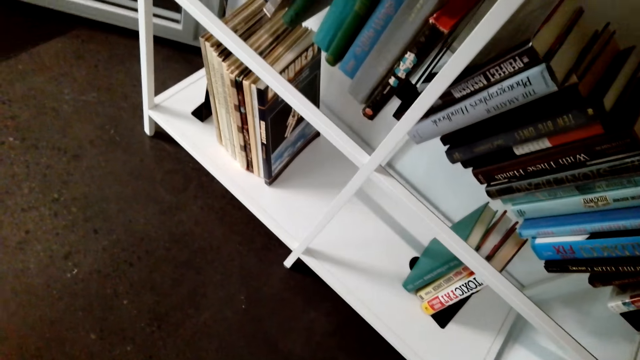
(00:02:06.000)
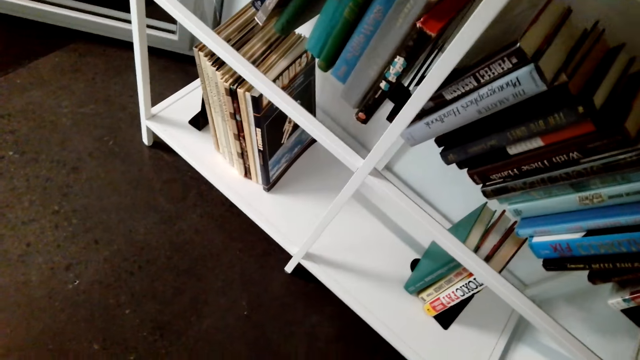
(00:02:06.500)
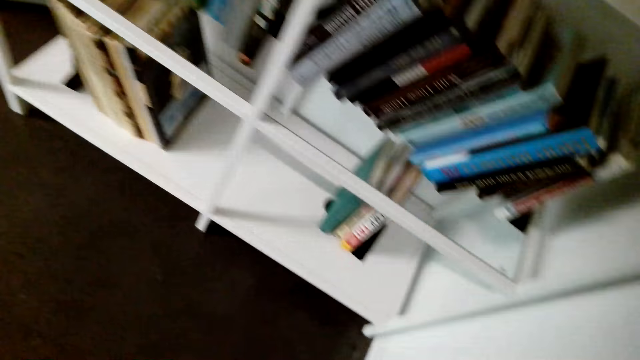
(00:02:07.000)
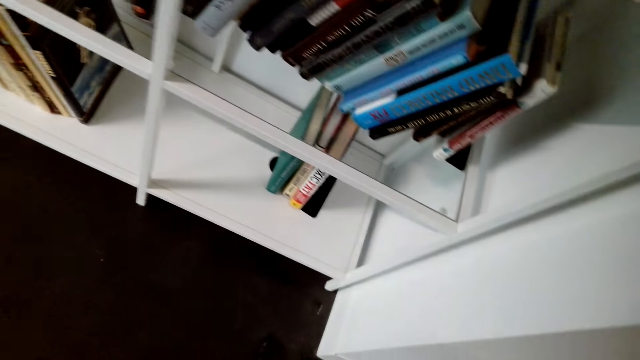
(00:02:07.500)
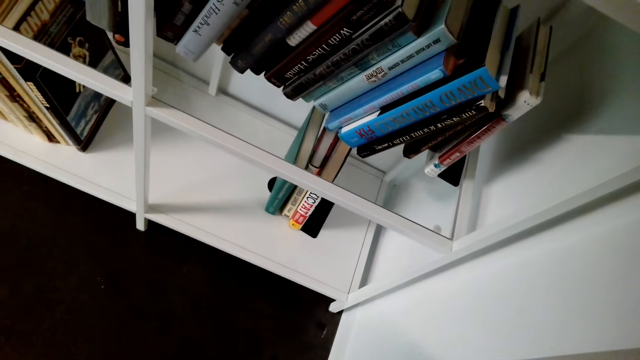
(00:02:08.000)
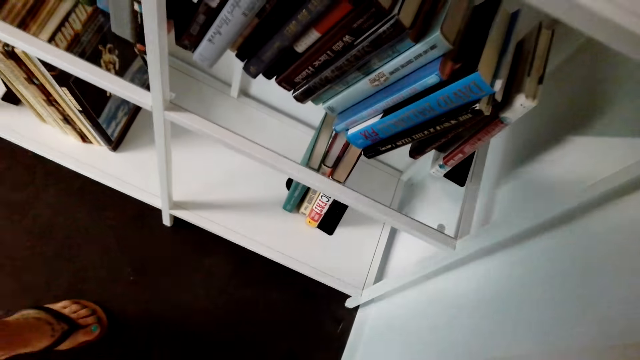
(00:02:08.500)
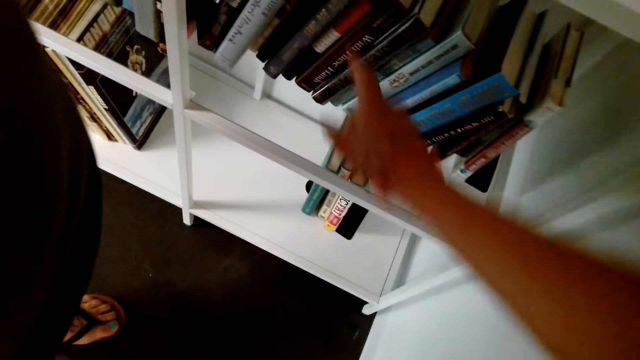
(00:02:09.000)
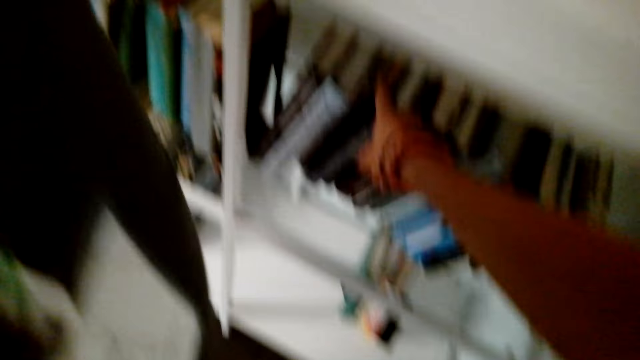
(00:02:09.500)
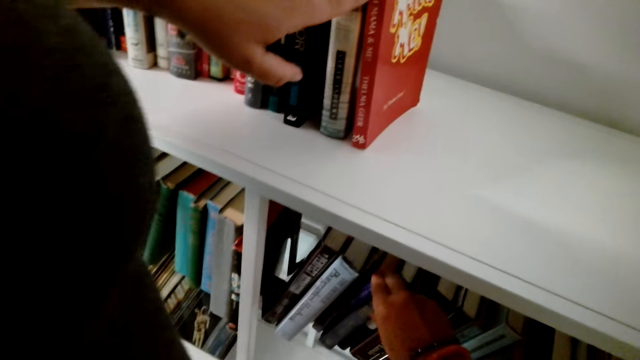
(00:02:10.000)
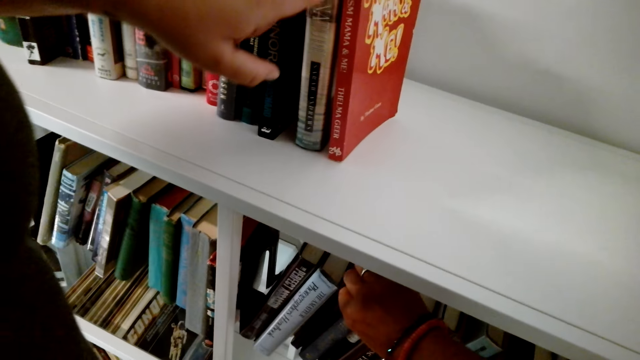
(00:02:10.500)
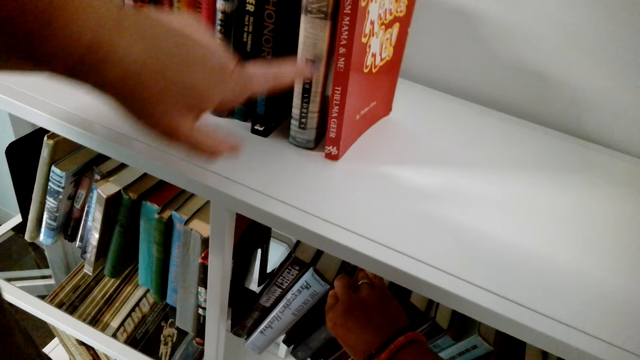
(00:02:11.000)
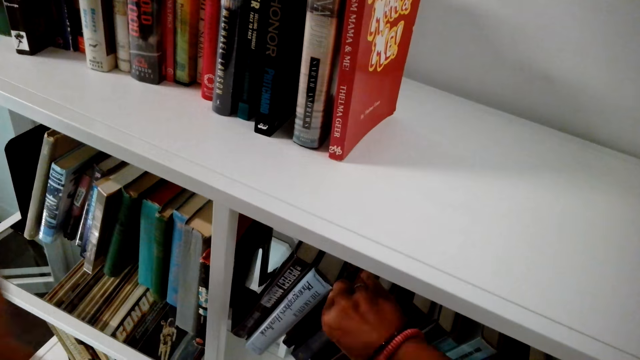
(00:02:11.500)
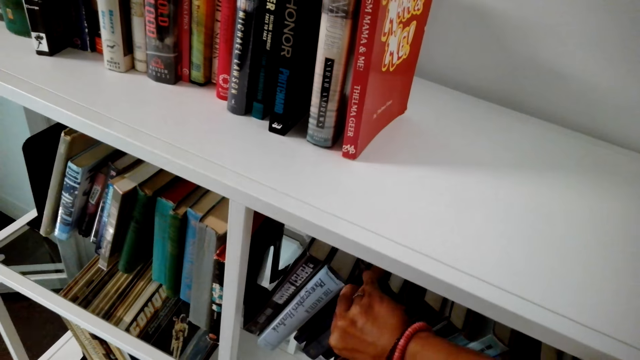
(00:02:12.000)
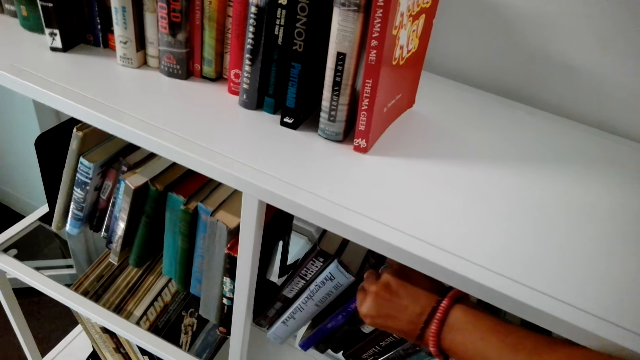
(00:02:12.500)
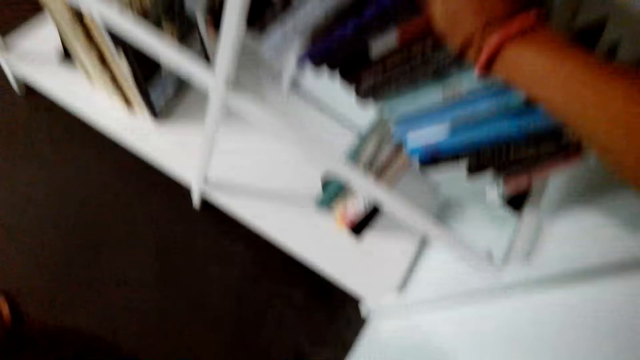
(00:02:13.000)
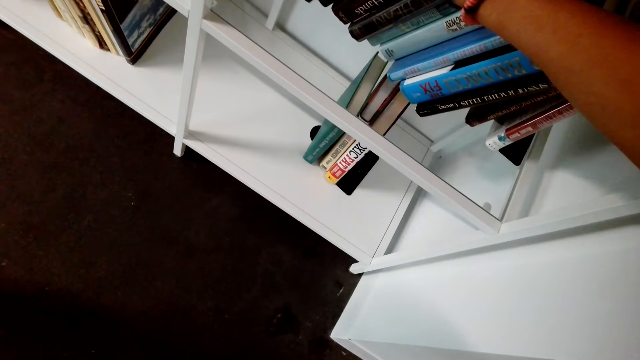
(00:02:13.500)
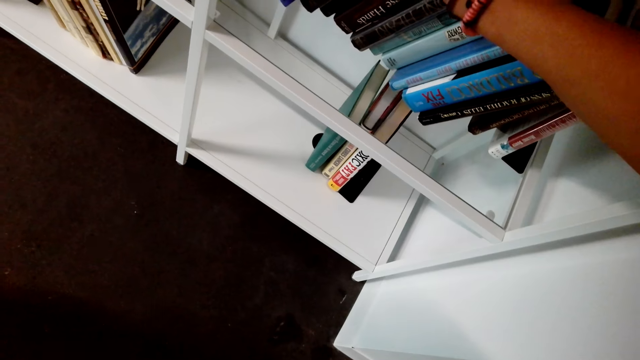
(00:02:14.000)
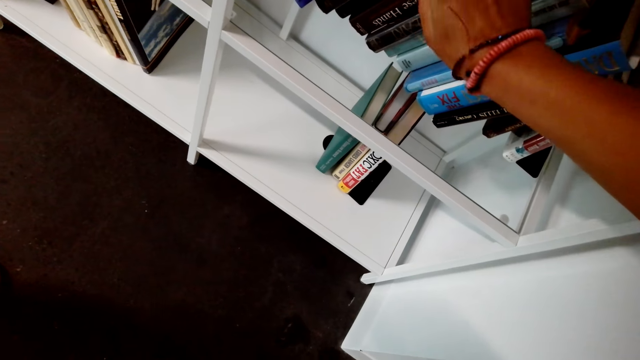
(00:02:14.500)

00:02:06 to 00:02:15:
The other woman points at the books on the shelf. The first woman holds the book in the shelf.

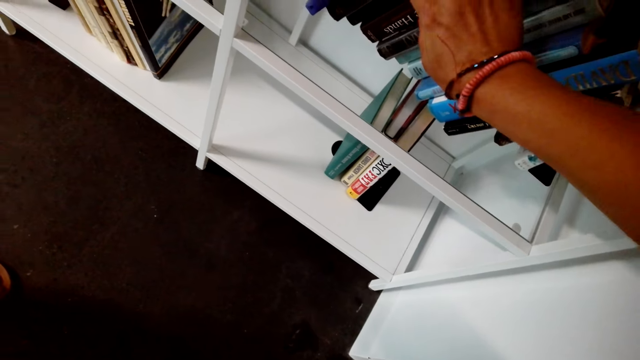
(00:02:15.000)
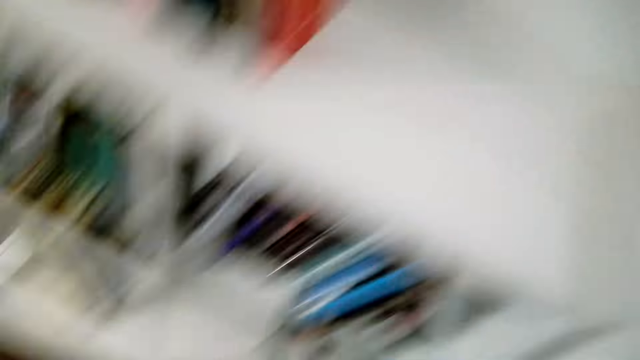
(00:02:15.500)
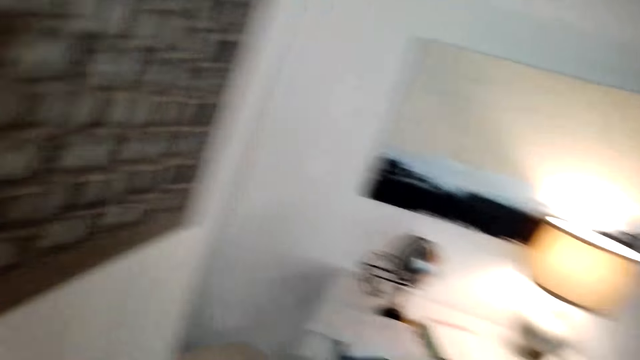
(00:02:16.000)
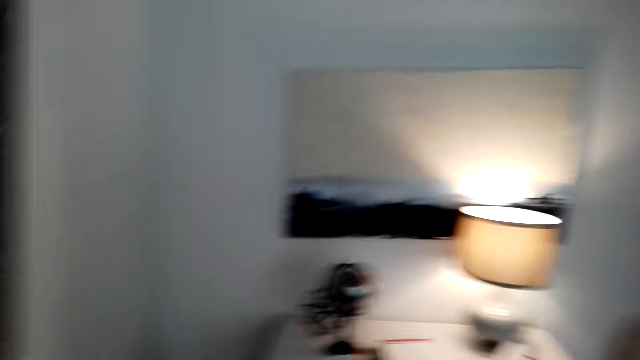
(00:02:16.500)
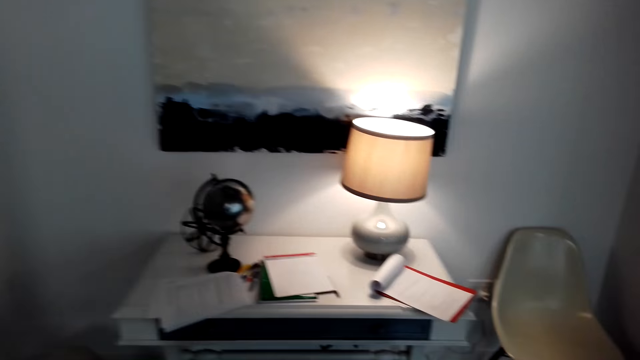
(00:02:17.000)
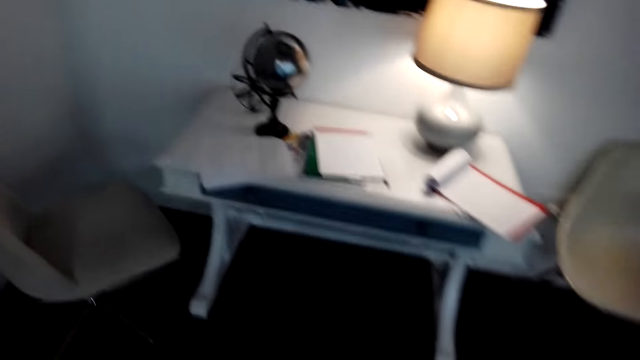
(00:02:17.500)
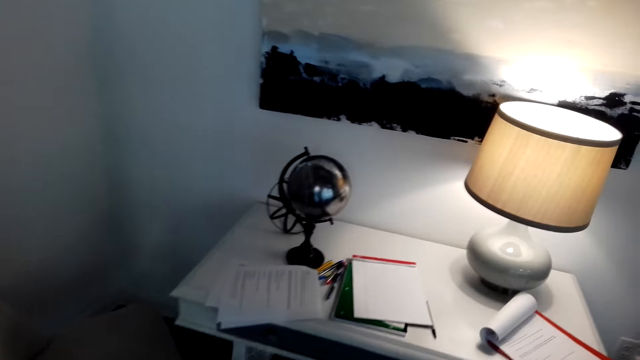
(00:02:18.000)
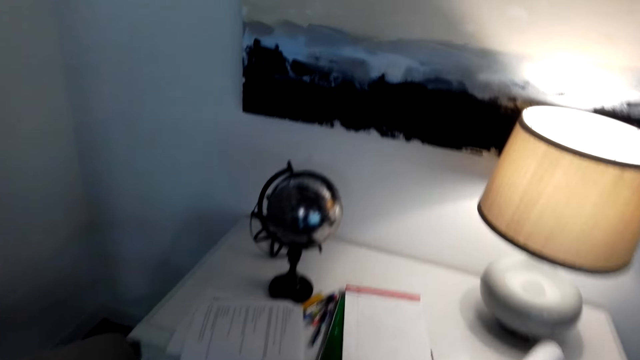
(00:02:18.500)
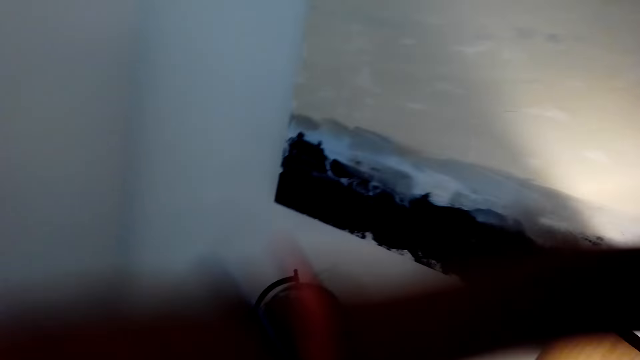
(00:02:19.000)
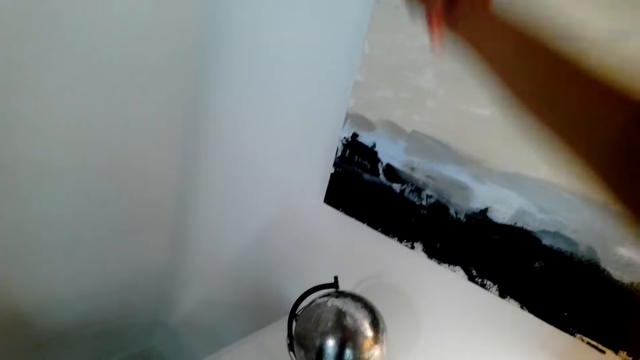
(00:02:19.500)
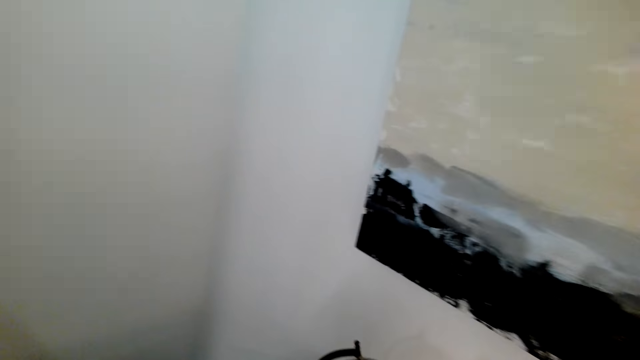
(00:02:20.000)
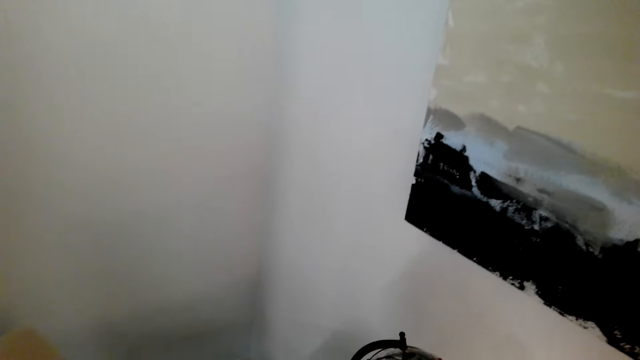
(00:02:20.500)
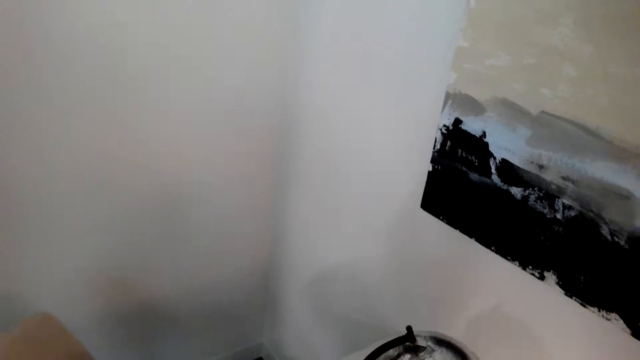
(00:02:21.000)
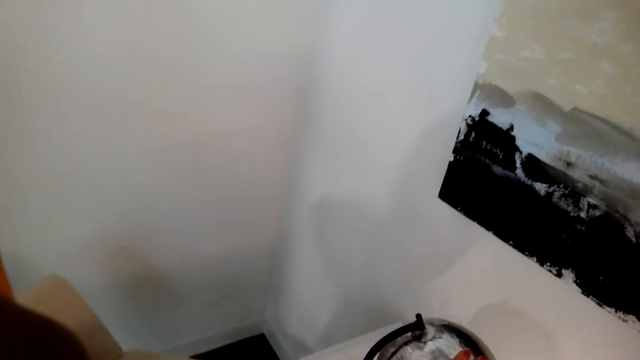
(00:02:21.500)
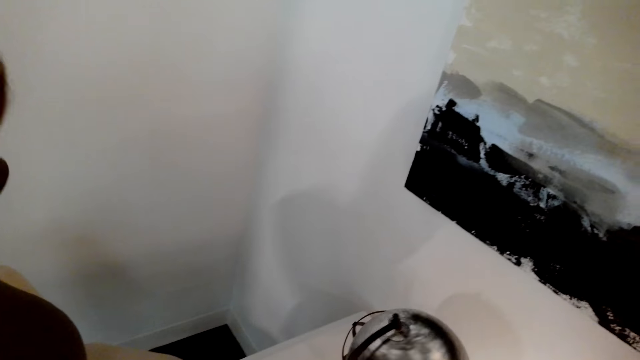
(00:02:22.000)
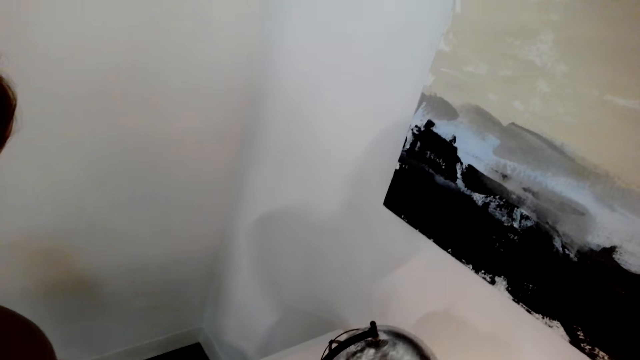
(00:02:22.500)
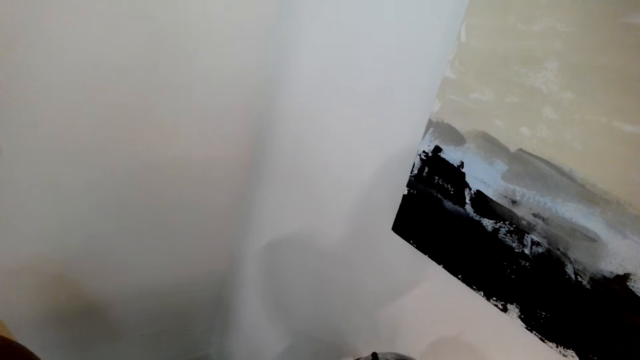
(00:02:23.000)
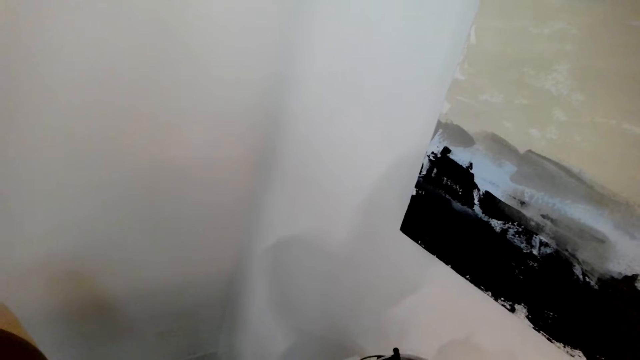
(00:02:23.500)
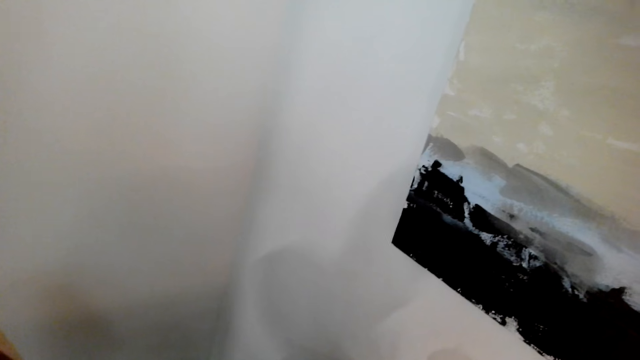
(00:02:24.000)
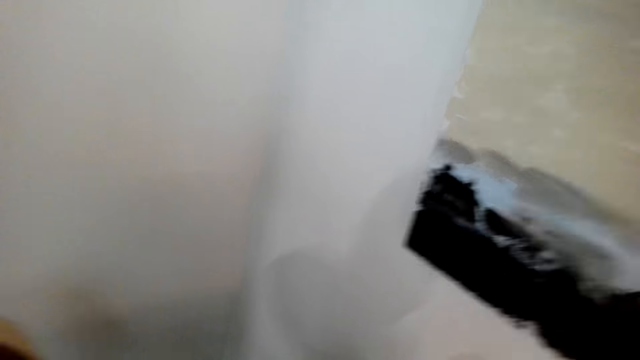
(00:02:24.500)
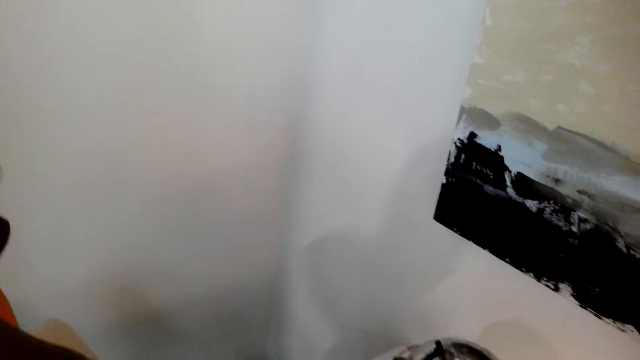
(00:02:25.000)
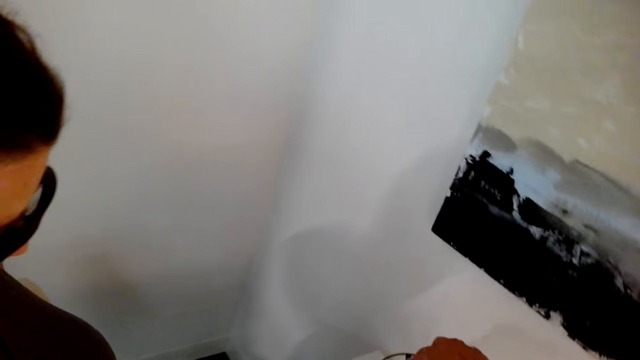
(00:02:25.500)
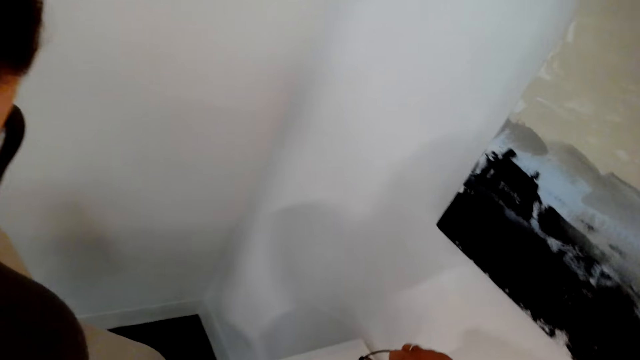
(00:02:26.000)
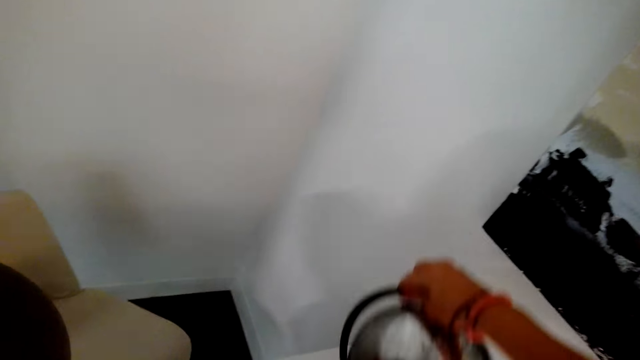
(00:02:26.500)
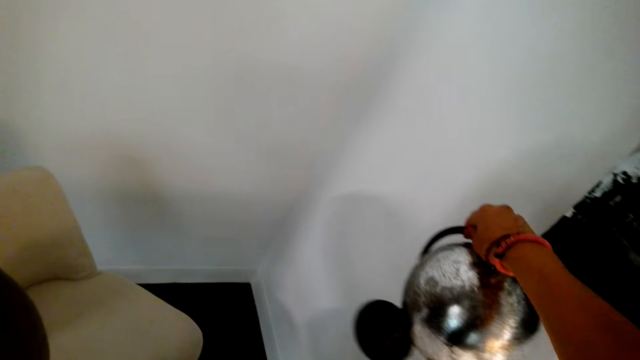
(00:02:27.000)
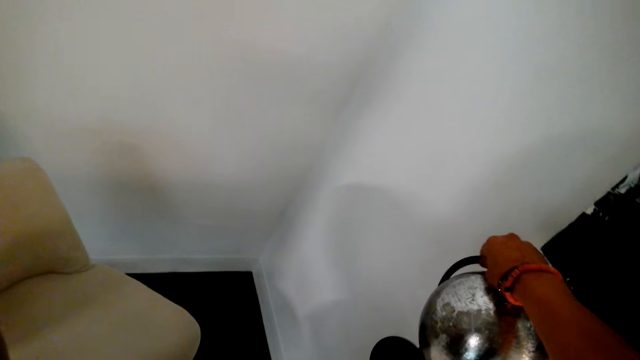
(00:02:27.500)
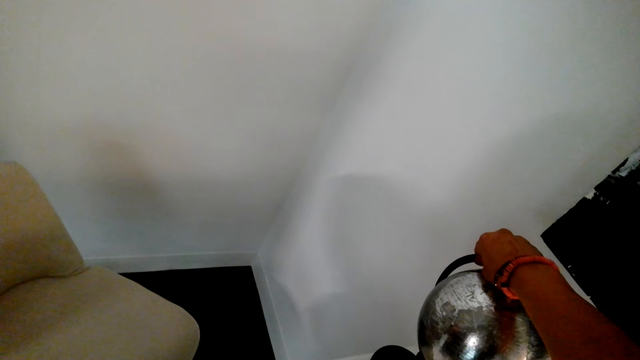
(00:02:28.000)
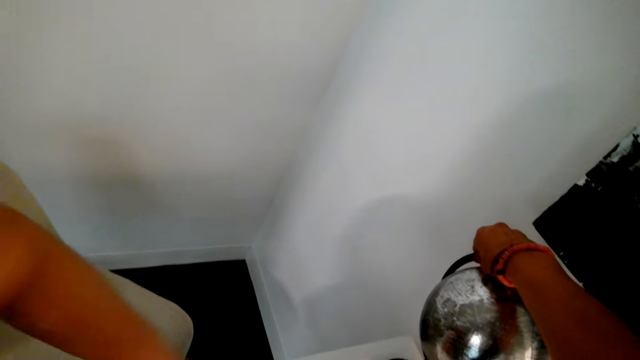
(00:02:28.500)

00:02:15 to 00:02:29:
The other woman demonstrates something to the first woman. The camera wearer shows a woman the globe. The first woman lifts the atlas chart up.
